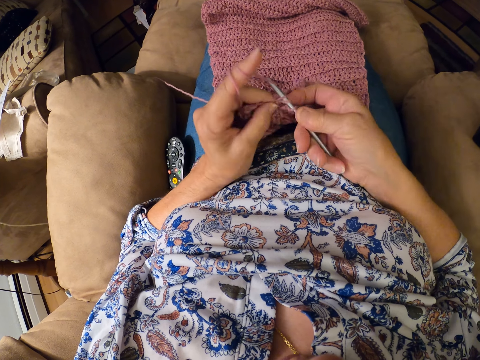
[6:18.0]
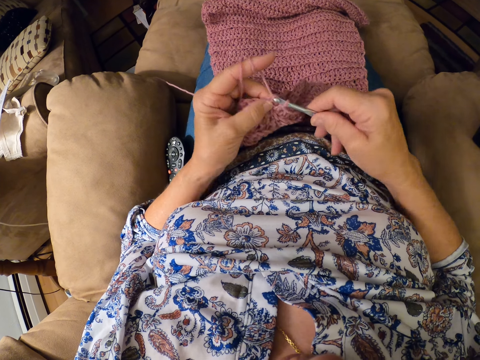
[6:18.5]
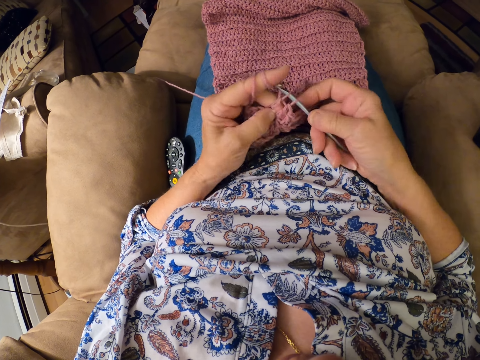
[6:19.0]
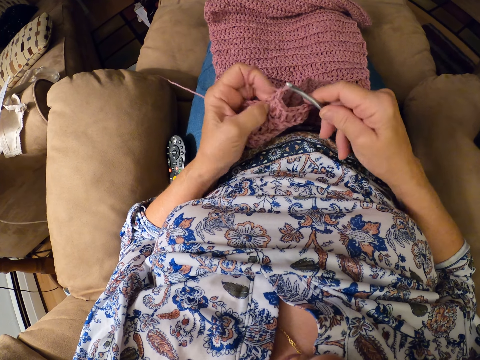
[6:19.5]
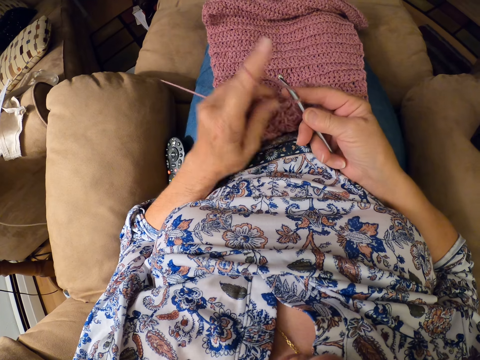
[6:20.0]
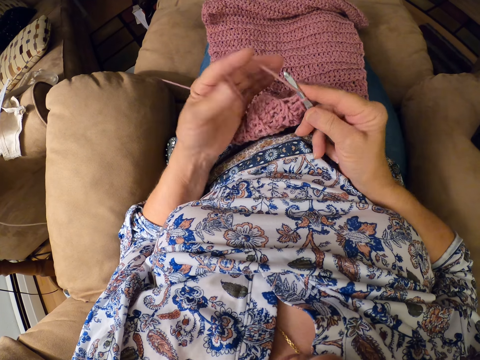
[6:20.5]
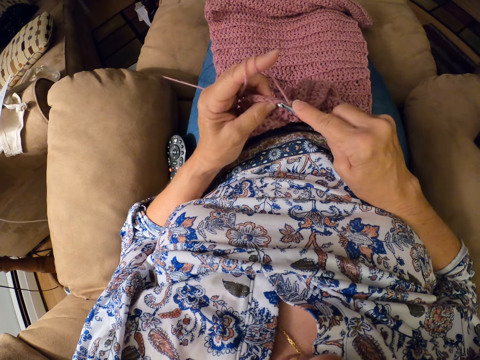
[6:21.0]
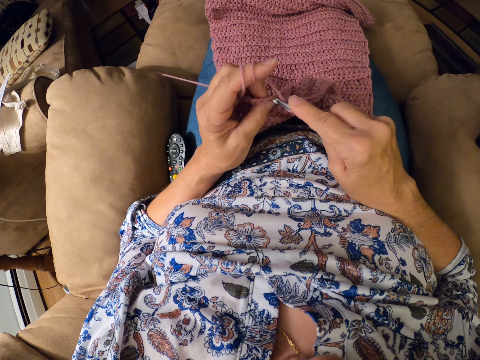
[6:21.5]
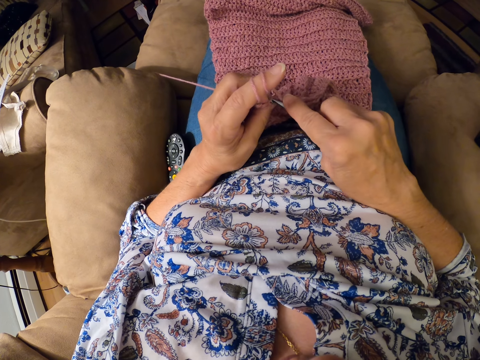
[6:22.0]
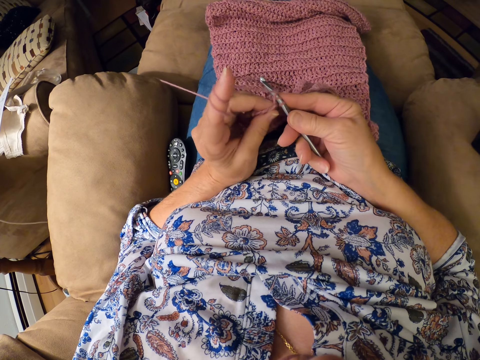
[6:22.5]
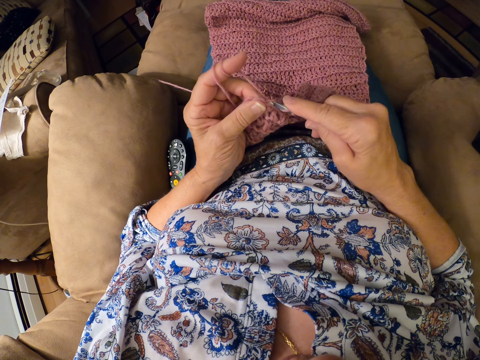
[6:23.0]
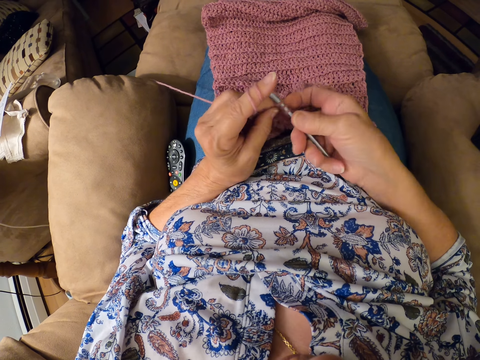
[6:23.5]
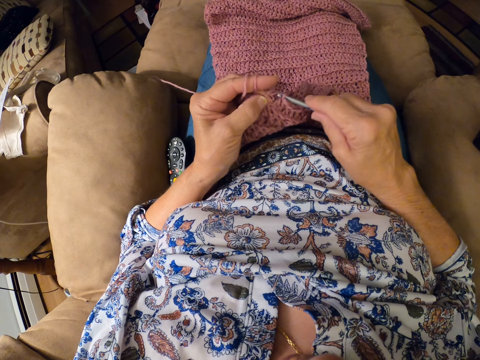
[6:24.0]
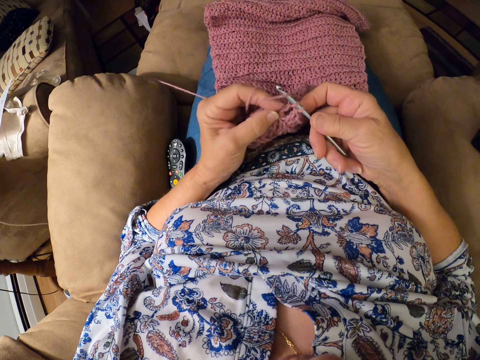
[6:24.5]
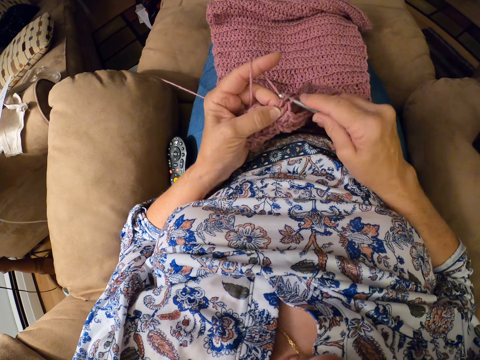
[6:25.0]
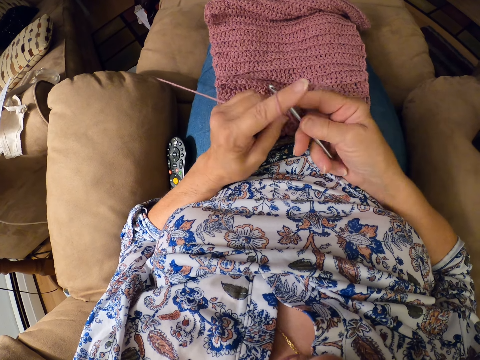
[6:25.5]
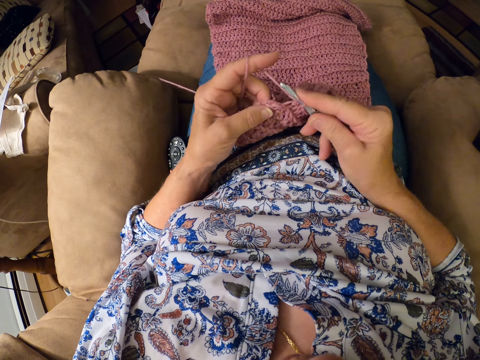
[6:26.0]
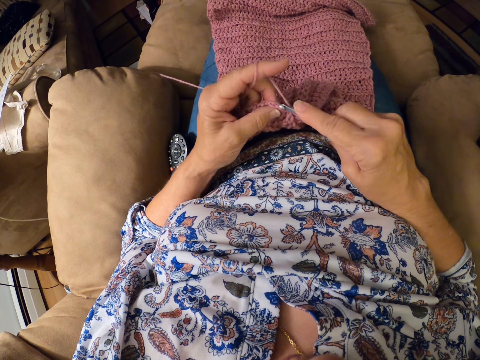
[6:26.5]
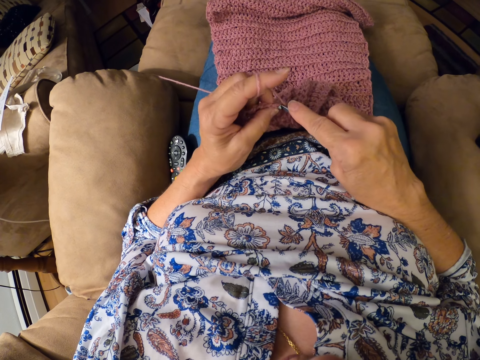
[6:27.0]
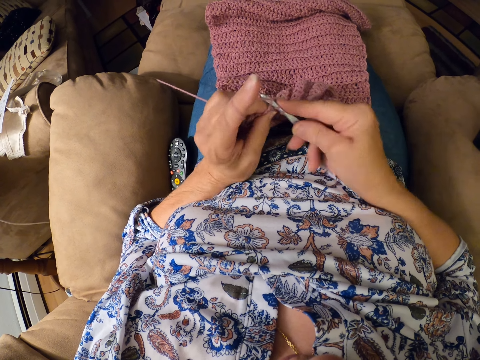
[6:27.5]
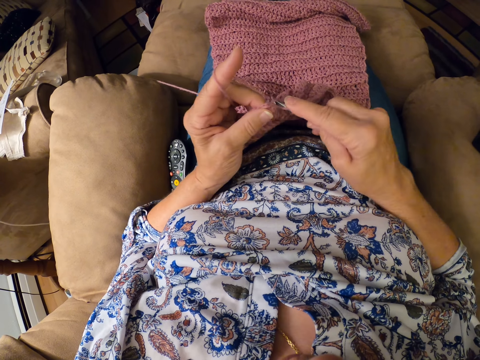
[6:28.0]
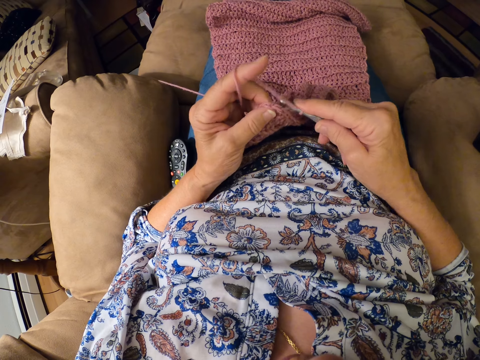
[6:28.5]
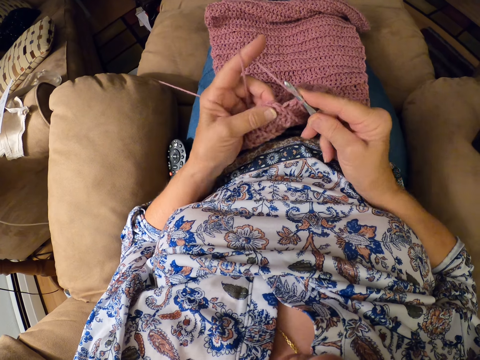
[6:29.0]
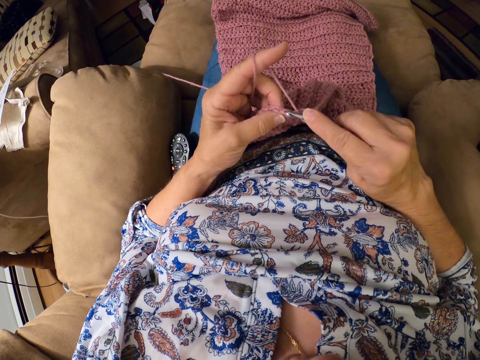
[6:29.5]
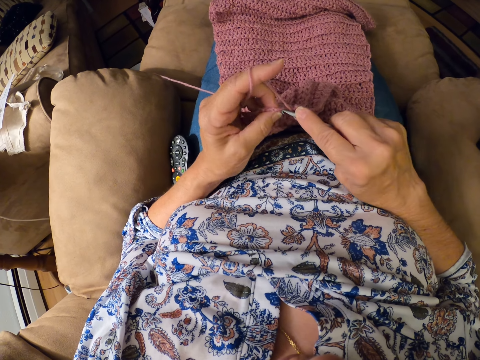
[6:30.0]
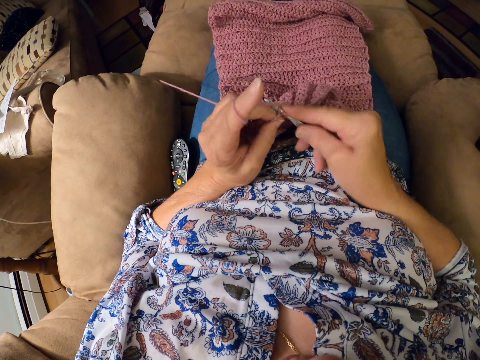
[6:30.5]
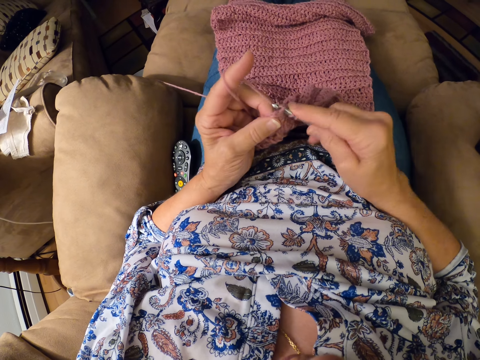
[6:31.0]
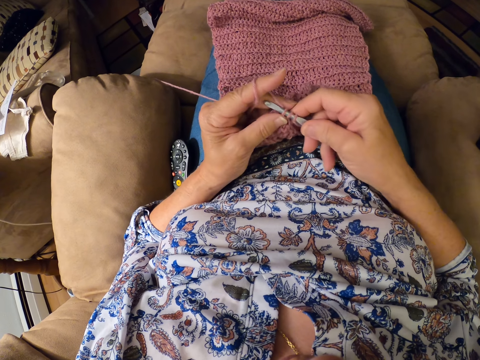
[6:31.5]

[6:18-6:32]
The camera wearer lets go of the knitted yarn. She rolls the yarn on her finger. She holds the knitted yarn with her fingers. She knits the yarn with a knitting hook.

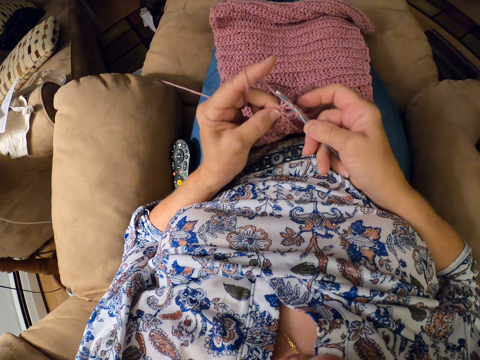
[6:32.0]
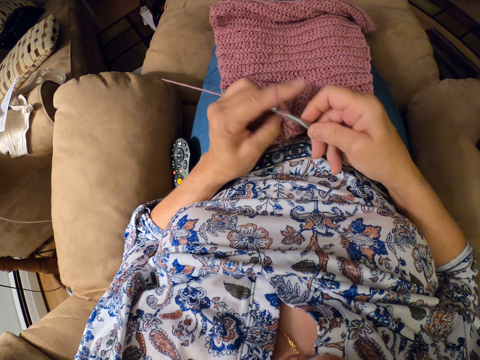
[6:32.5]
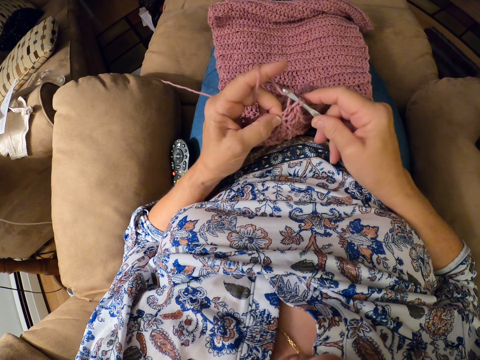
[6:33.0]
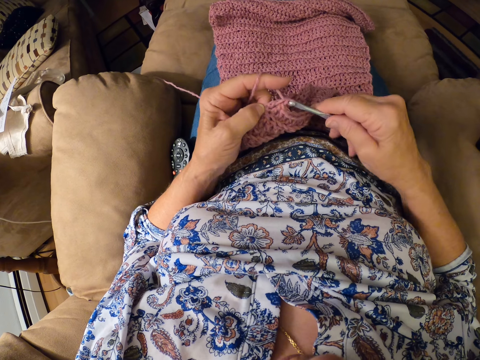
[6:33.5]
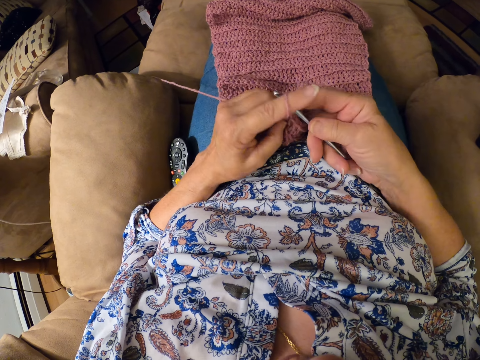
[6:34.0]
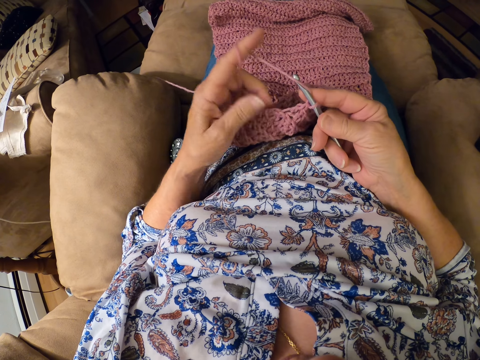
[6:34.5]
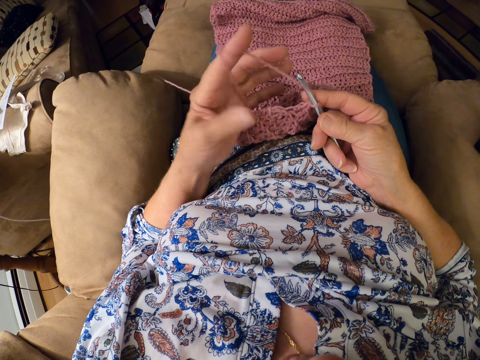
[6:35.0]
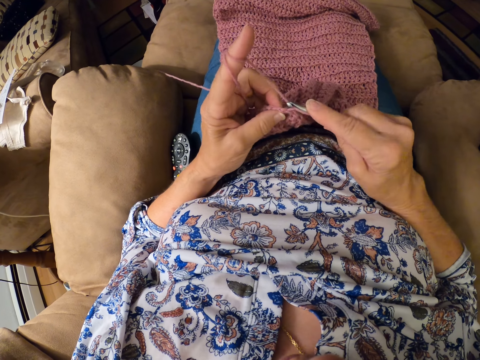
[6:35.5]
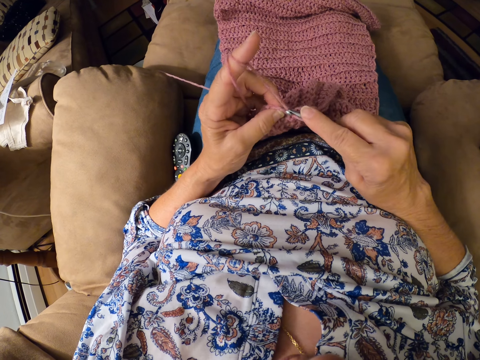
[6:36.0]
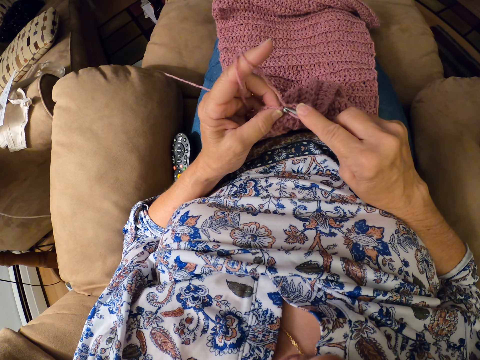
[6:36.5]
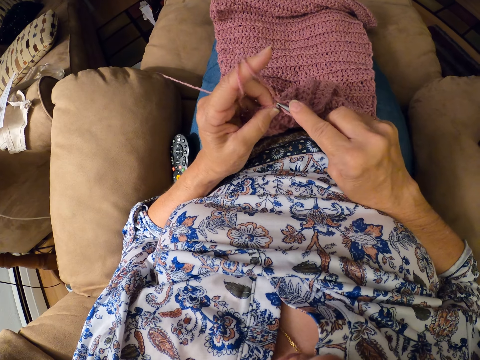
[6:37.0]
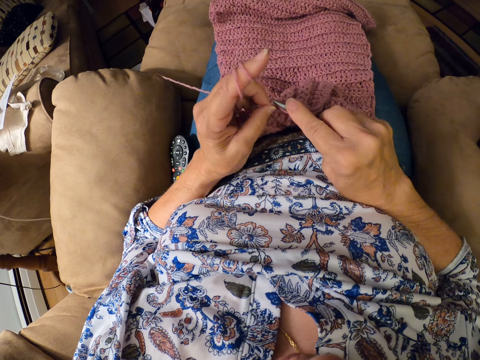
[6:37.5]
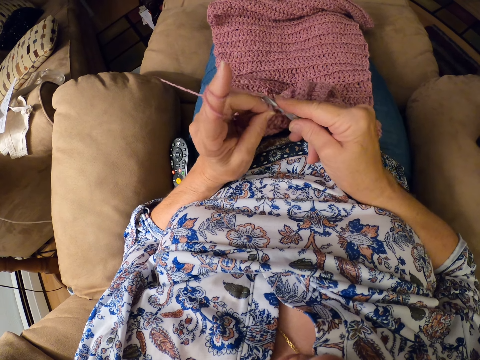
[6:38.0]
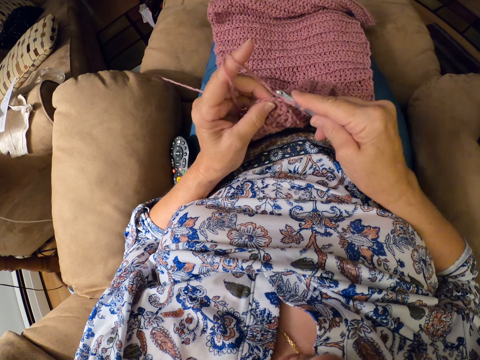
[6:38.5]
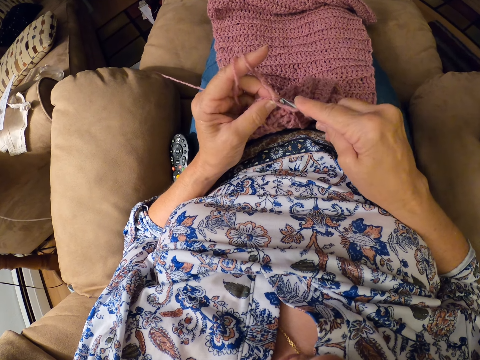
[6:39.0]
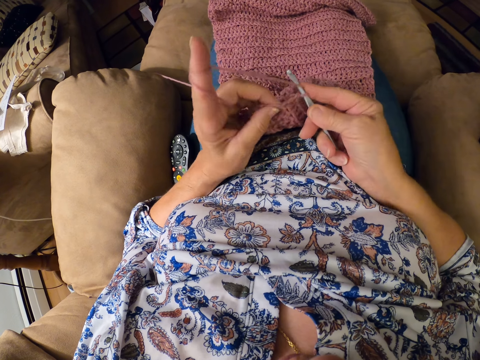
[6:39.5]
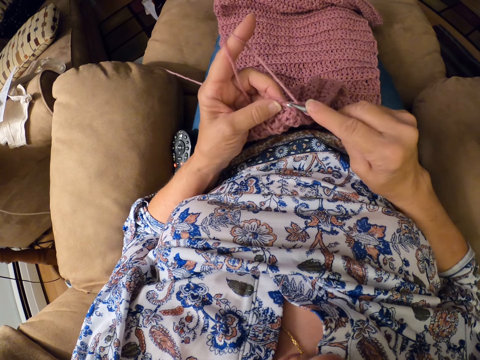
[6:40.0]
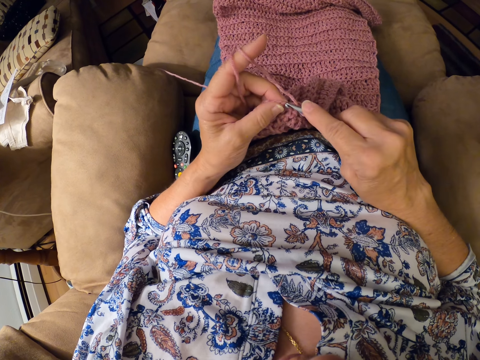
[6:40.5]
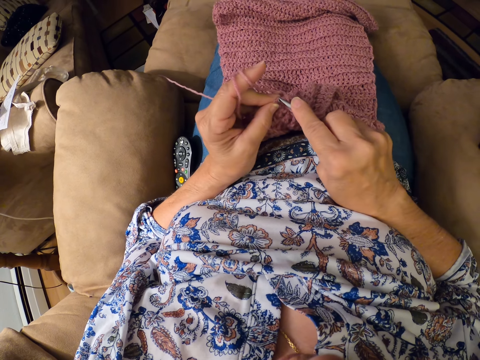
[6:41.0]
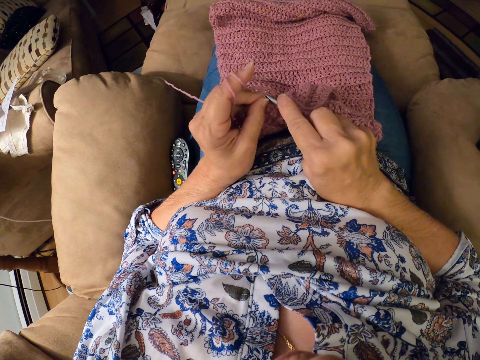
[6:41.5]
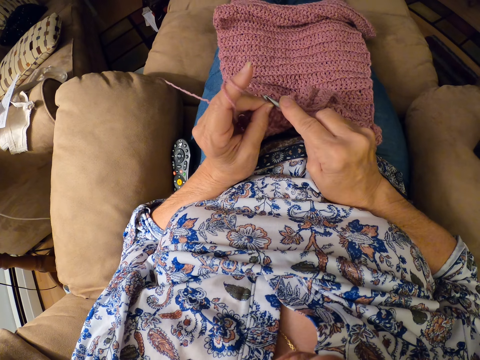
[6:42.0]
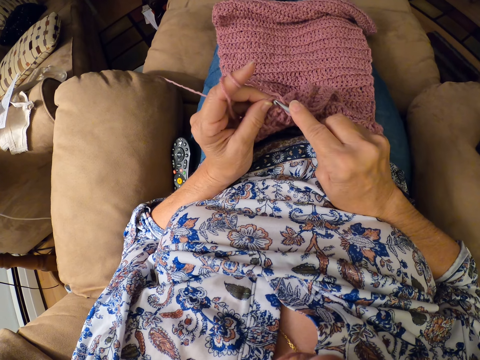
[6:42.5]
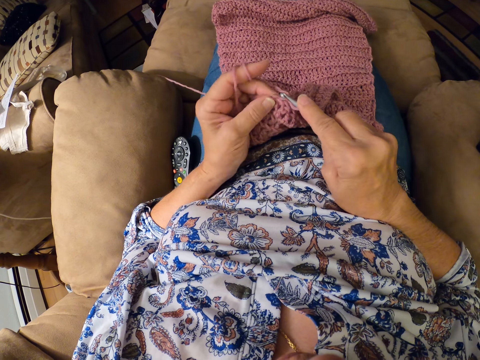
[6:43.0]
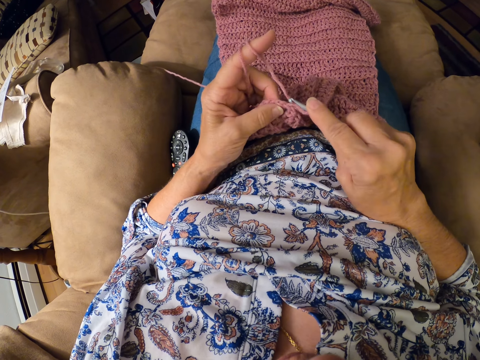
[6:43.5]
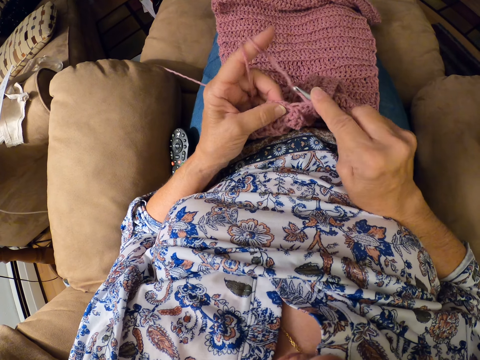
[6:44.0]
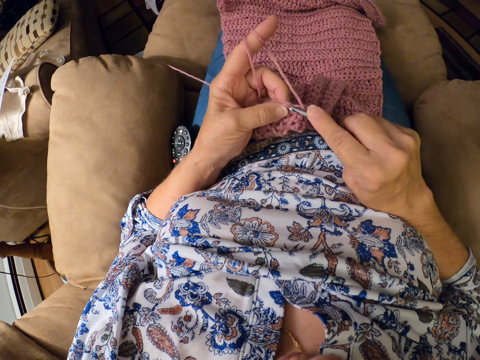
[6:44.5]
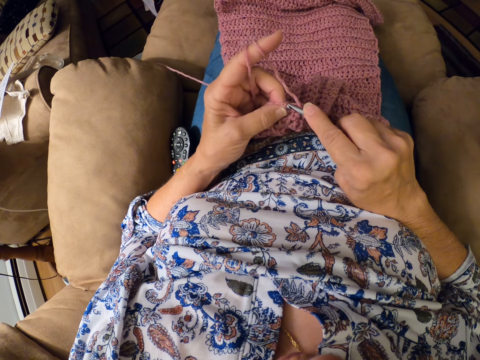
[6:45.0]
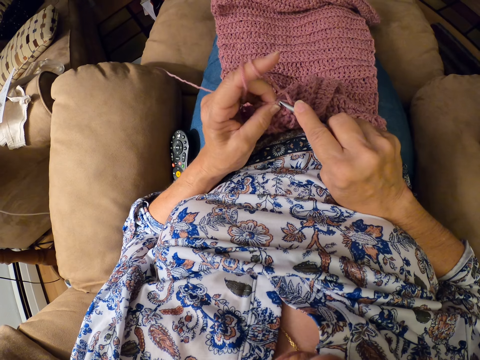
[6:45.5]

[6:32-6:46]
The camera wearer lets go of the knitted yarn. She rolls the yarn on her finger. She holds the knitted yarn with her fingers. She knits the yarn with a knitting hook.
